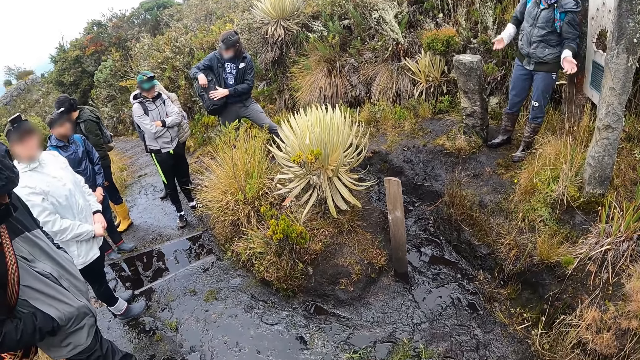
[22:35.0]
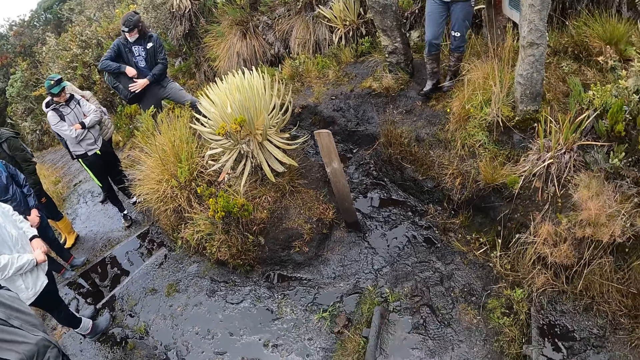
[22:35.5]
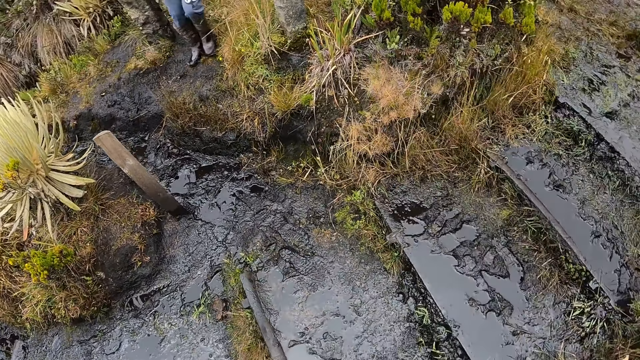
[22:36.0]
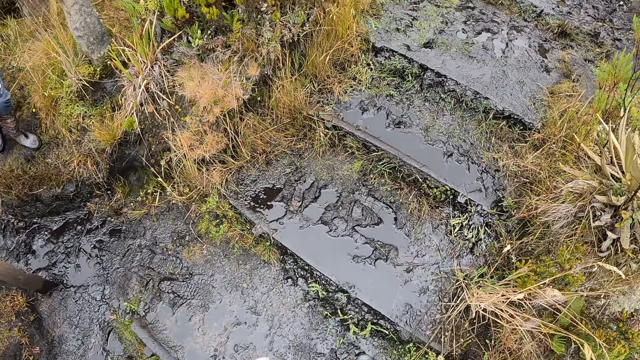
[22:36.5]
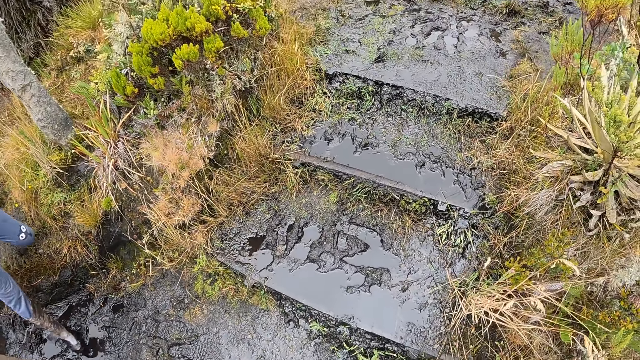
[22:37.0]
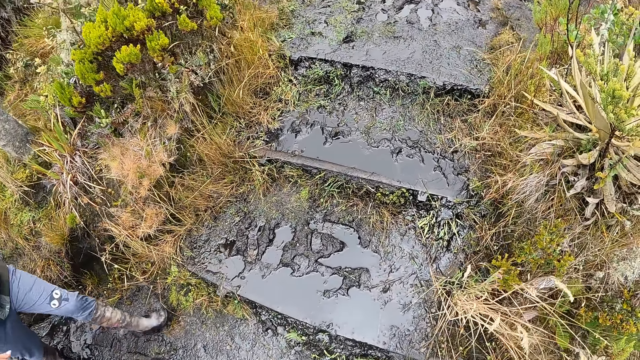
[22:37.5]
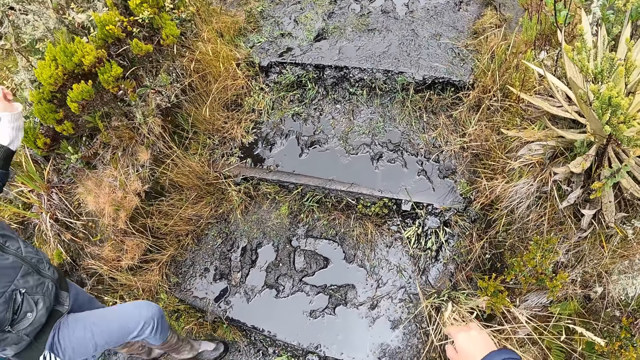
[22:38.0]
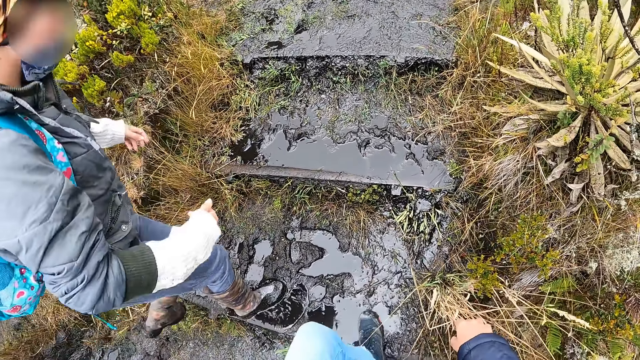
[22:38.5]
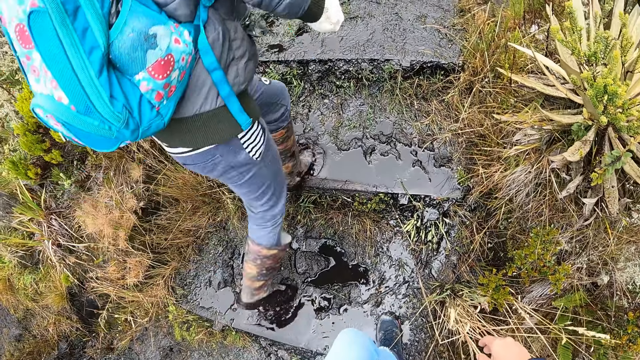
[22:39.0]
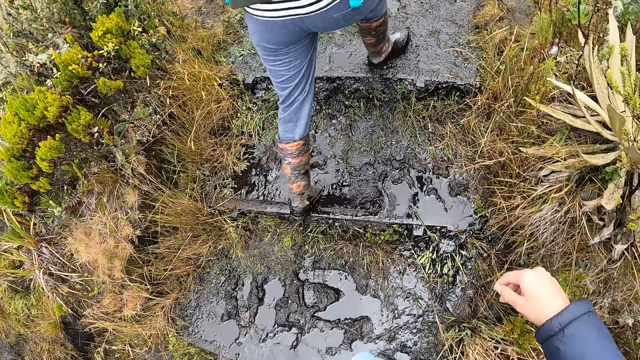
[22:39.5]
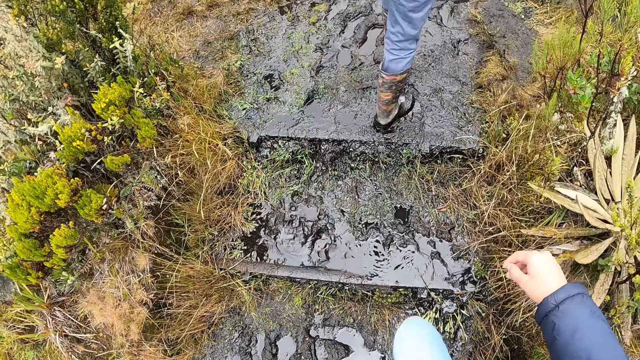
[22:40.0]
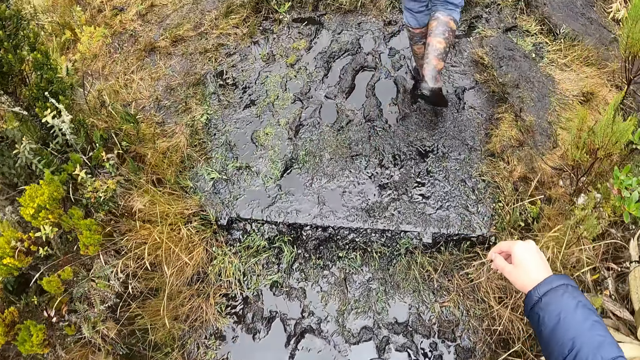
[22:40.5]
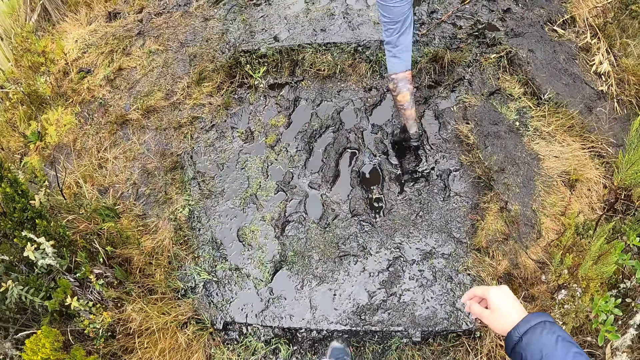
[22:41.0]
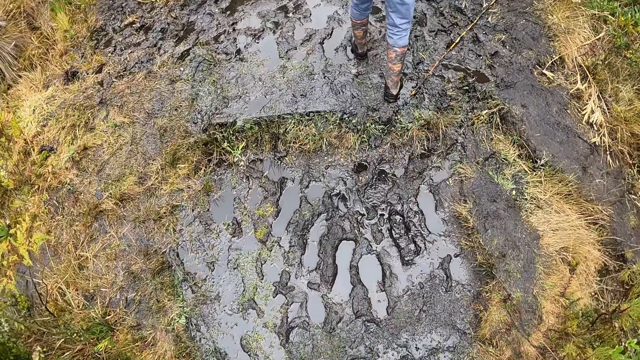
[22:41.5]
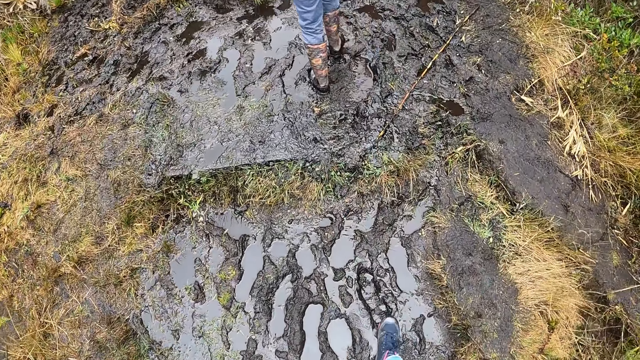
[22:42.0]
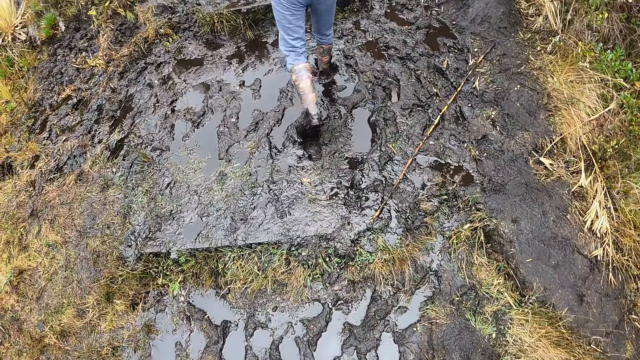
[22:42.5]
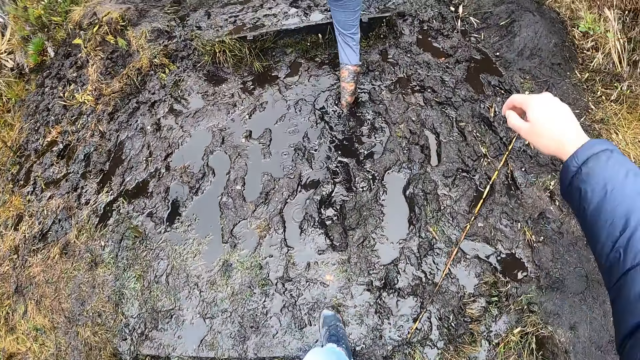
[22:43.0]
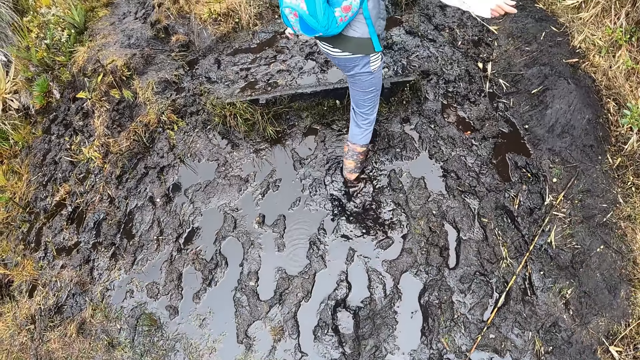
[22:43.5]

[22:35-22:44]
The man unzips the bag with his right hand. The camera wearer looks around. Another man climbs a muddy staircase. The camera wearer walks and climbs the muddy staircase.

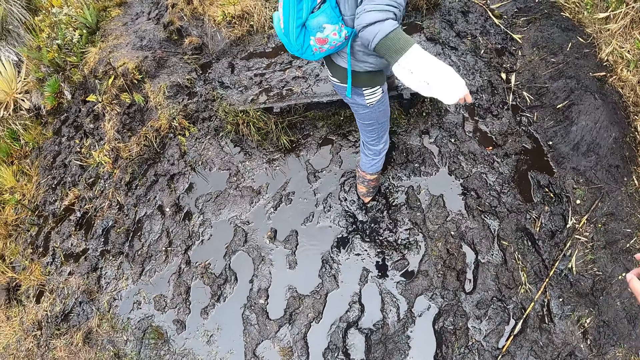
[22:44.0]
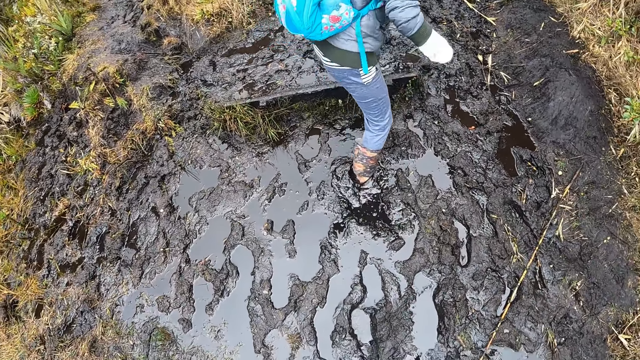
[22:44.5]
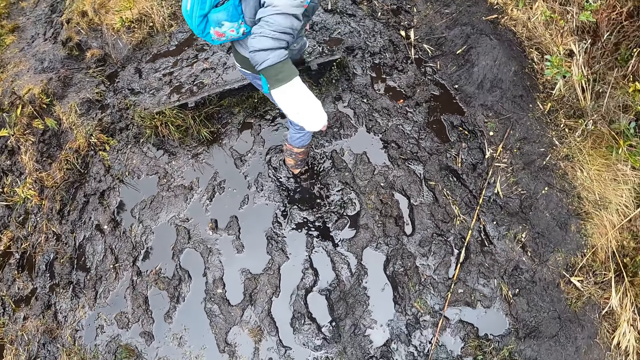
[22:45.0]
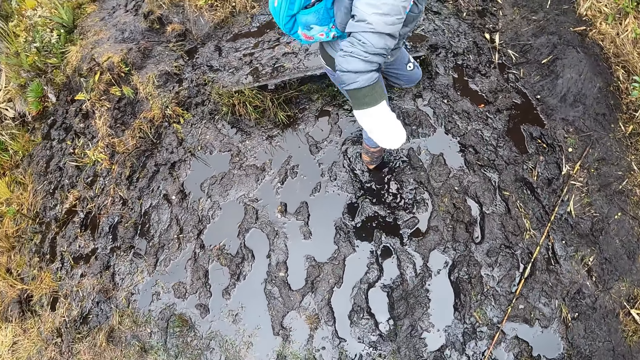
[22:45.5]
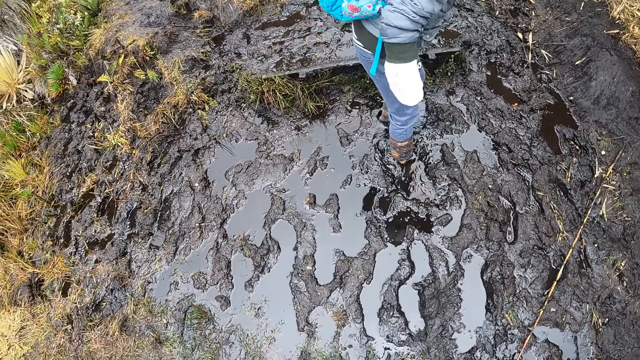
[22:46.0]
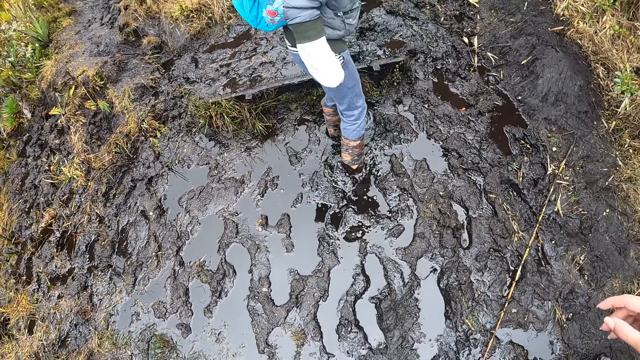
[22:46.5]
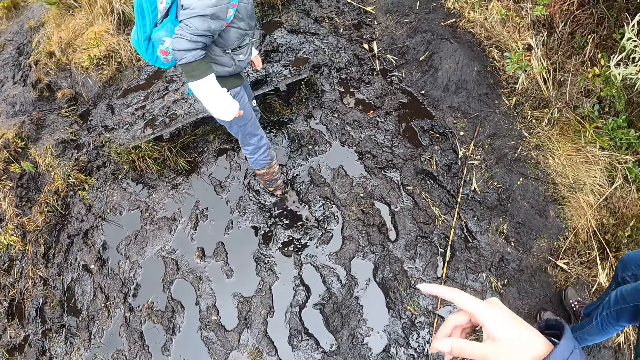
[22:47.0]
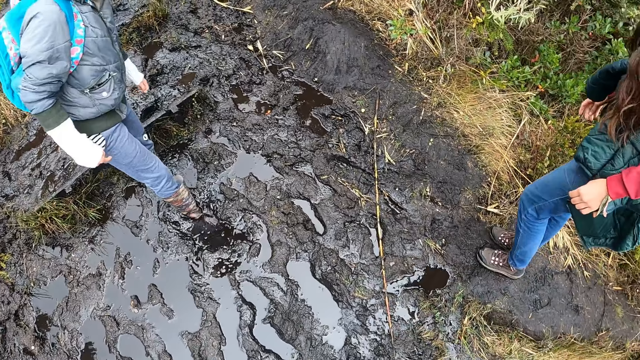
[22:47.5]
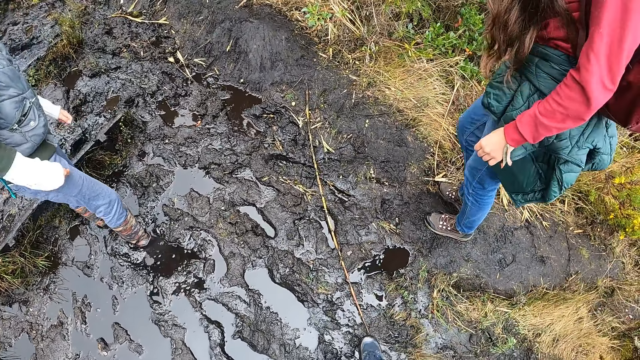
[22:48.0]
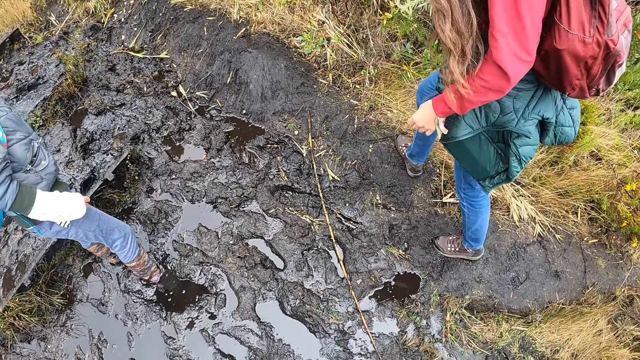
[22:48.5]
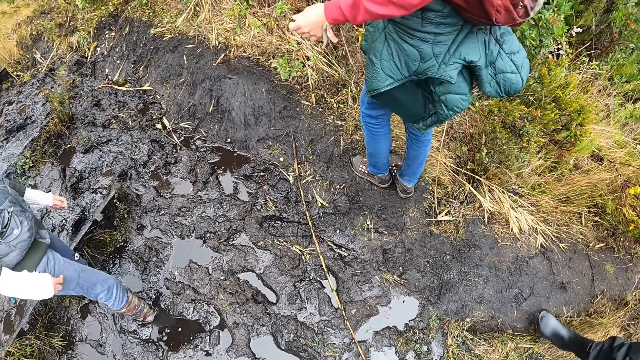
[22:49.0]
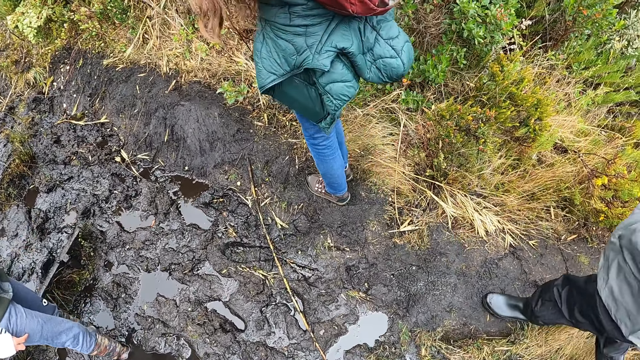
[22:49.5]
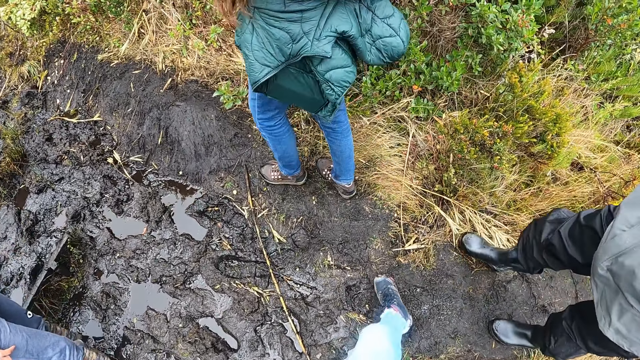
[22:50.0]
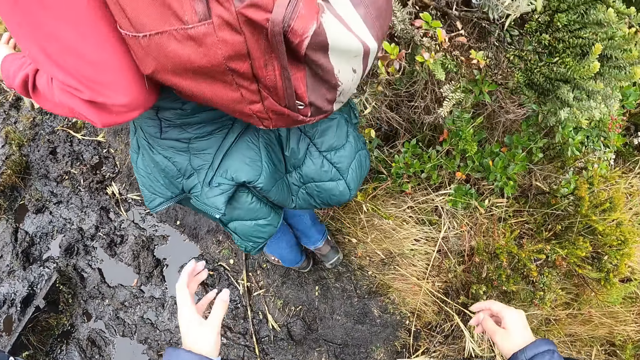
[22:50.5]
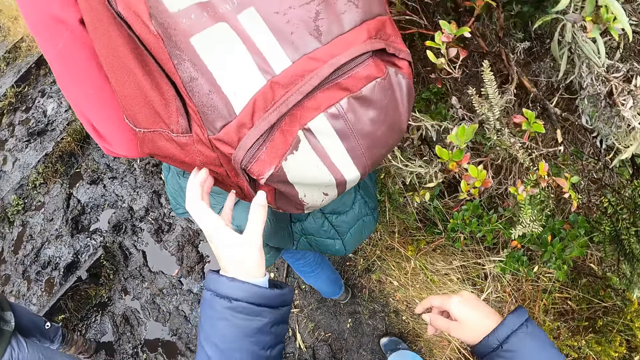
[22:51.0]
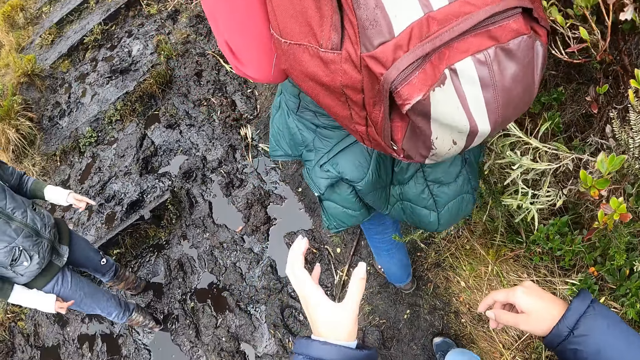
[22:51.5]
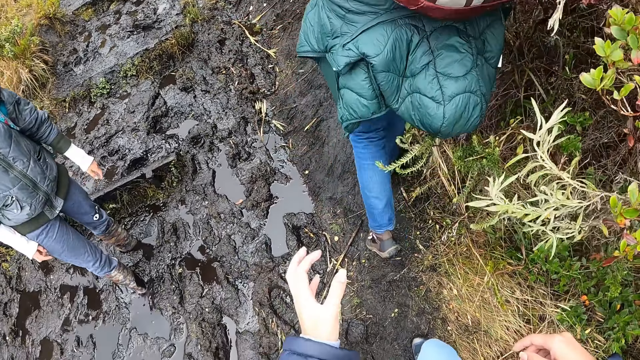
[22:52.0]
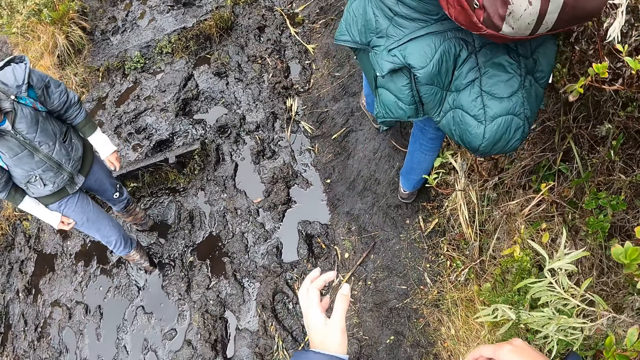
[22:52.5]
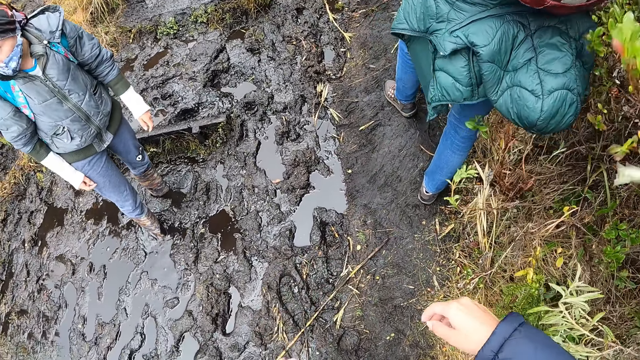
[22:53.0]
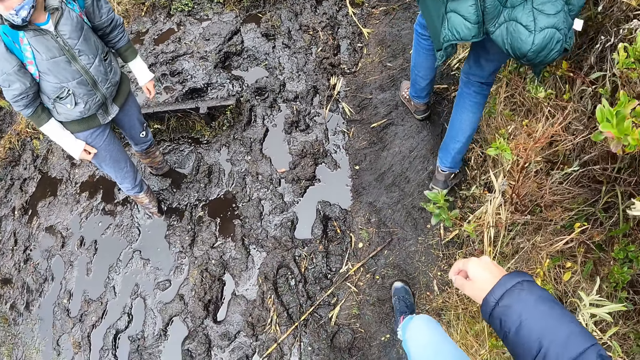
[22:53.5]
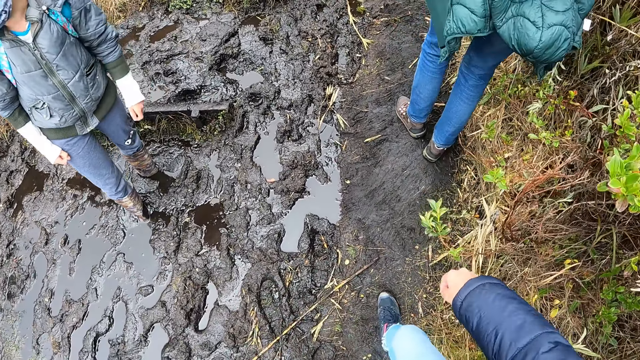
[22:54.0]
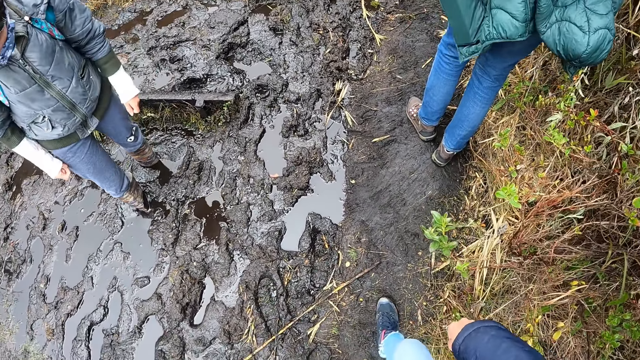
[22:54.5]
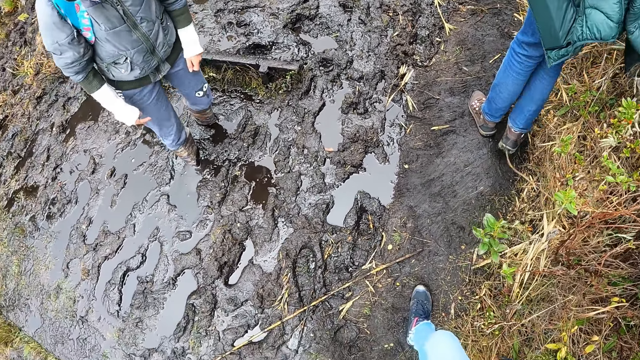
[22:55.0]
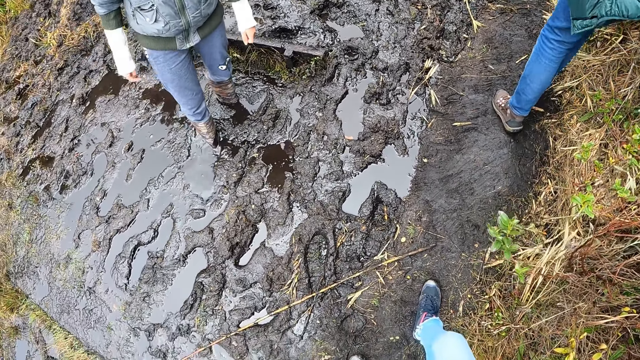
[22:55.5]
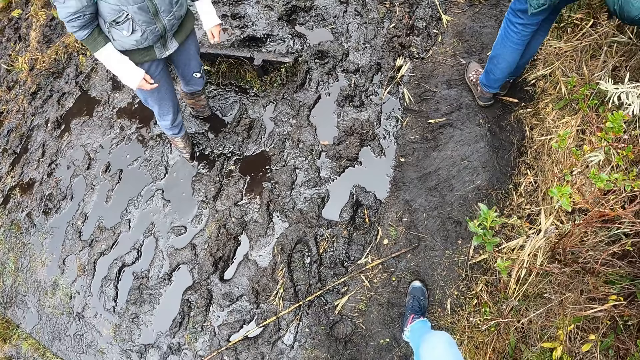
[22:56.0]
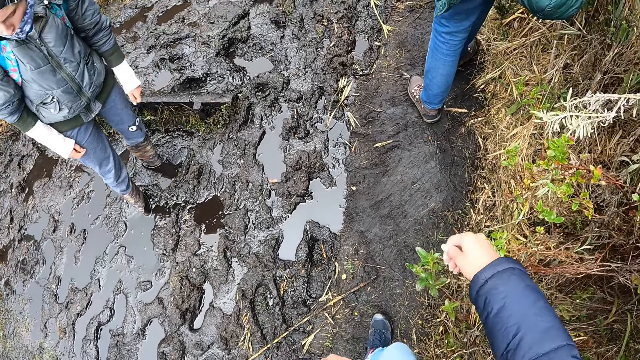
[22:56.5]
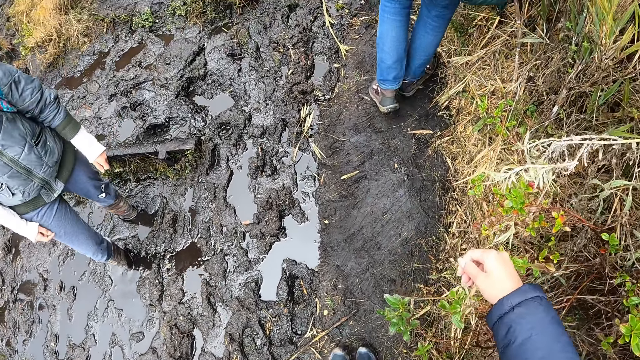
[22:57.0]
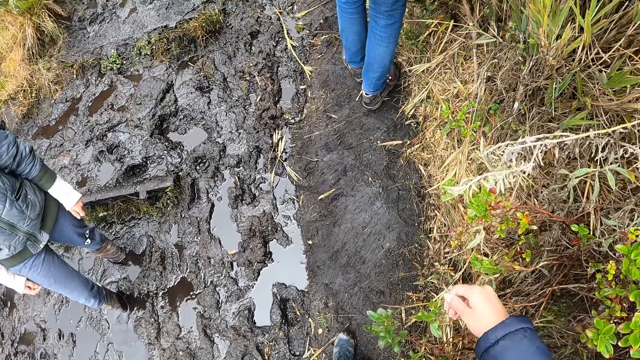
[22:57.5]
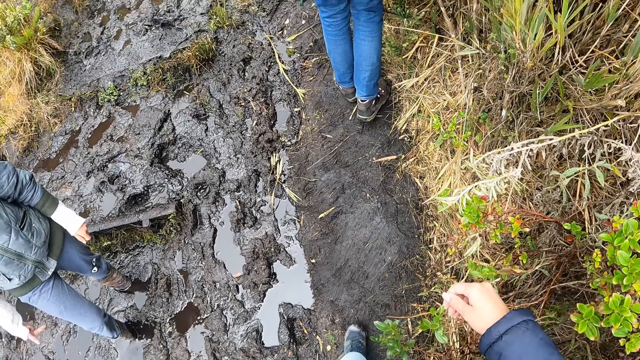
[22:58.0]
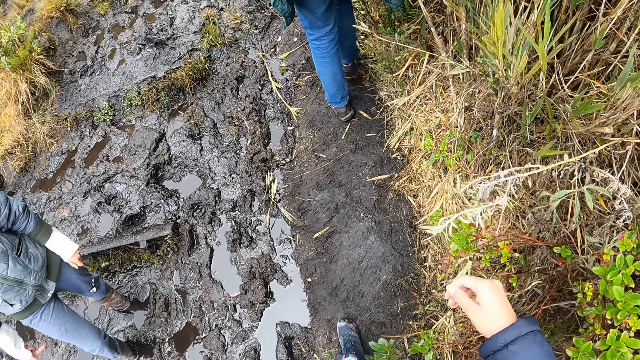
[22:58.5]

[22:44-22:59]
The man's right foot got hooked in the mud. The camera wearer points out. They move hands. They interact with the man.
